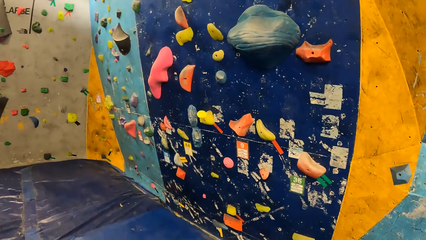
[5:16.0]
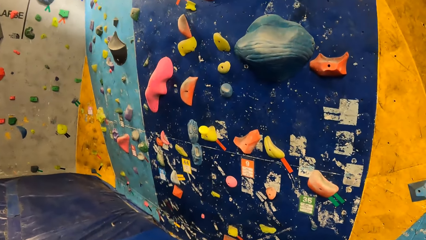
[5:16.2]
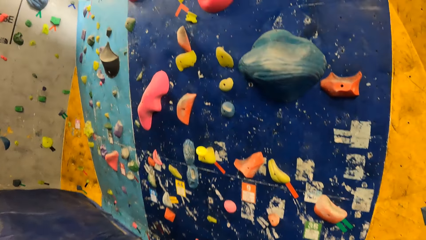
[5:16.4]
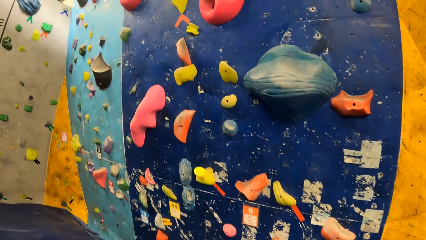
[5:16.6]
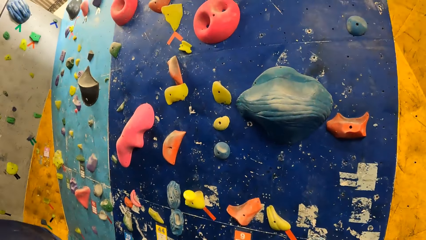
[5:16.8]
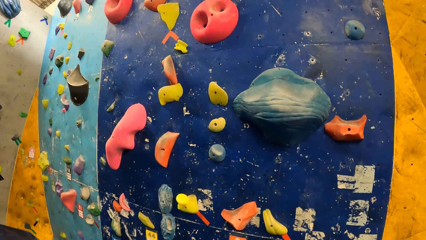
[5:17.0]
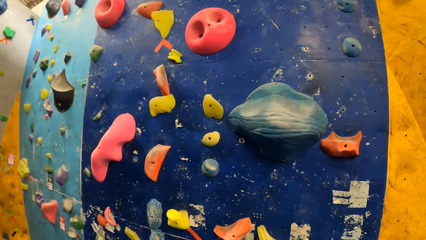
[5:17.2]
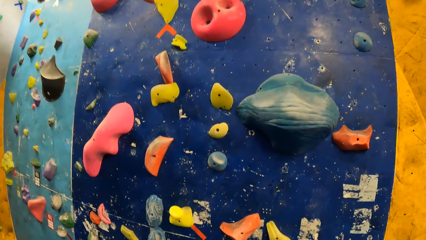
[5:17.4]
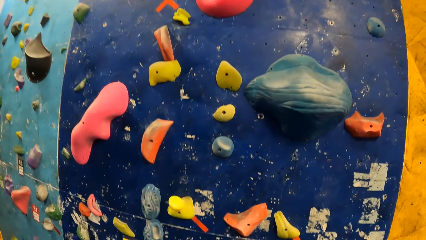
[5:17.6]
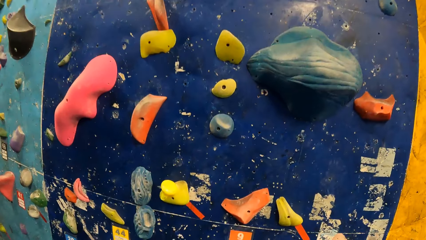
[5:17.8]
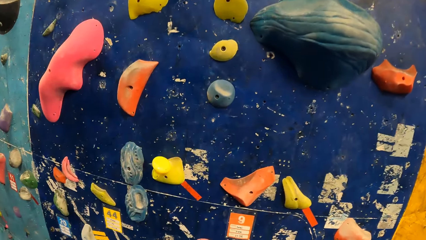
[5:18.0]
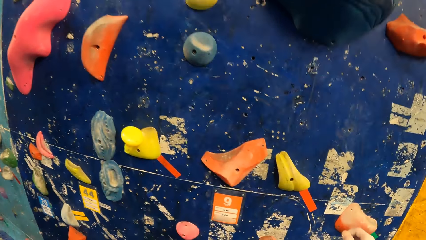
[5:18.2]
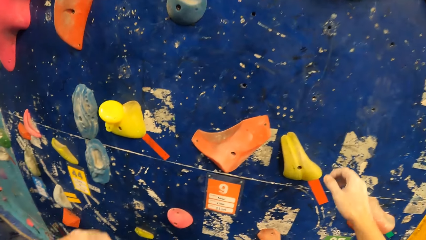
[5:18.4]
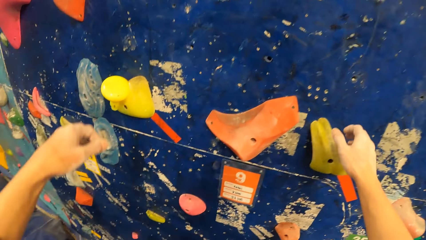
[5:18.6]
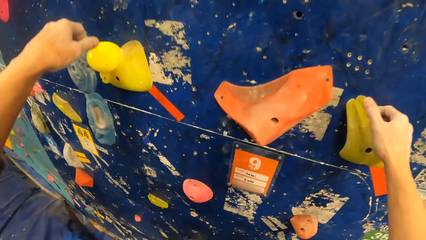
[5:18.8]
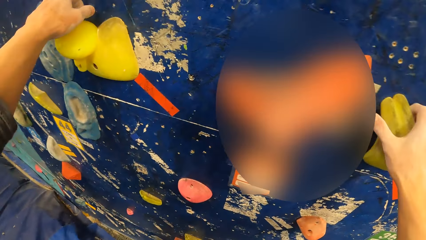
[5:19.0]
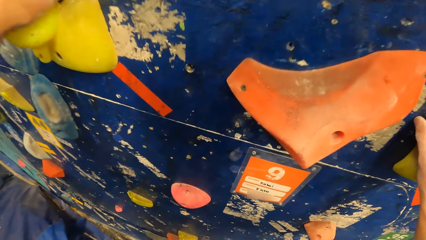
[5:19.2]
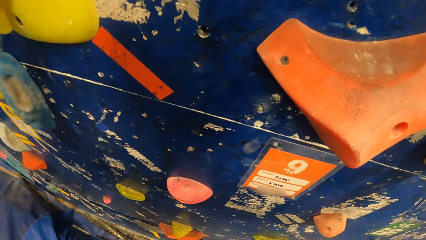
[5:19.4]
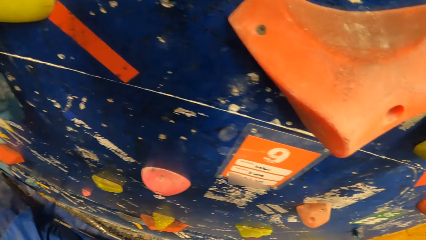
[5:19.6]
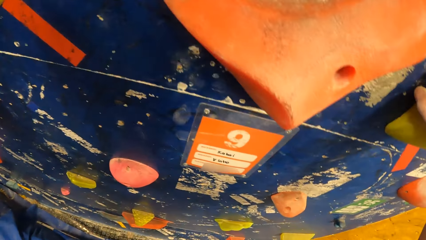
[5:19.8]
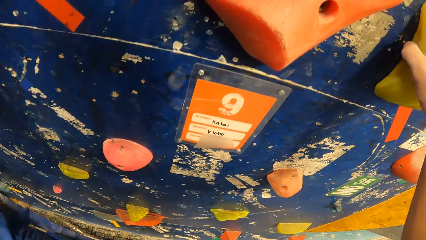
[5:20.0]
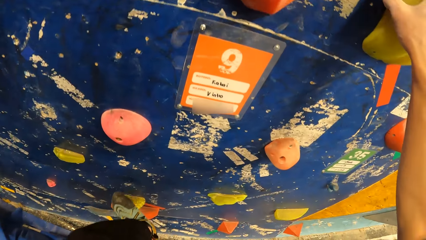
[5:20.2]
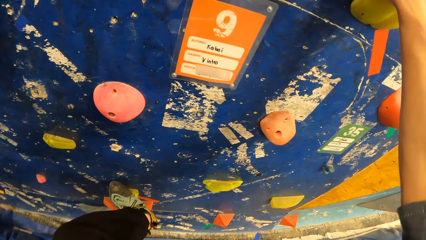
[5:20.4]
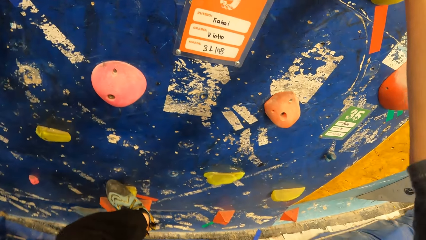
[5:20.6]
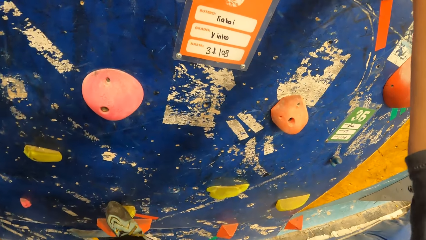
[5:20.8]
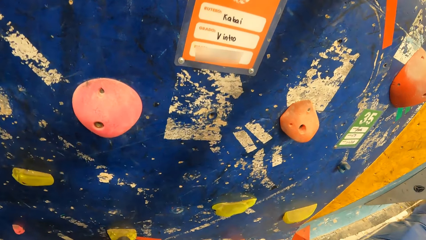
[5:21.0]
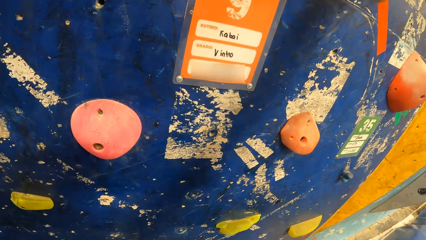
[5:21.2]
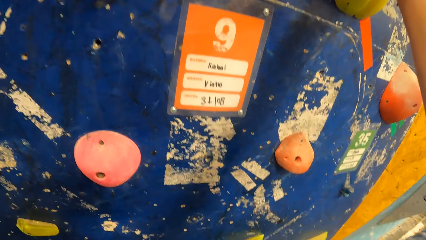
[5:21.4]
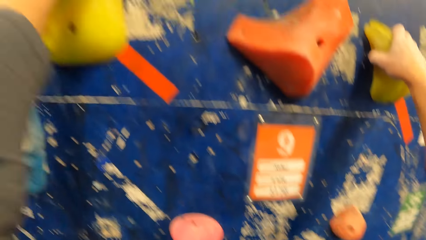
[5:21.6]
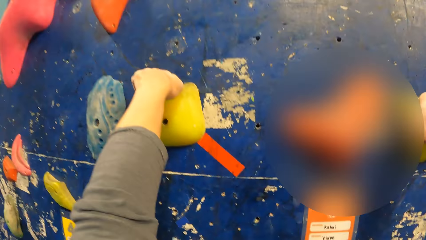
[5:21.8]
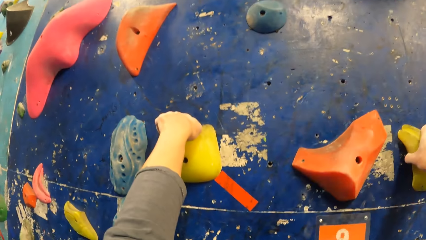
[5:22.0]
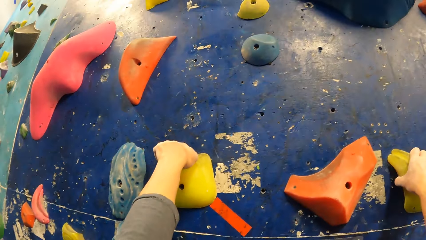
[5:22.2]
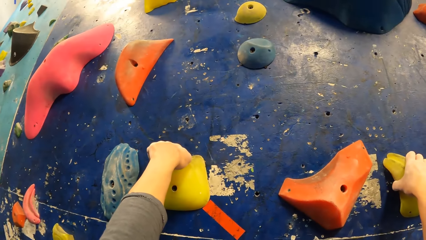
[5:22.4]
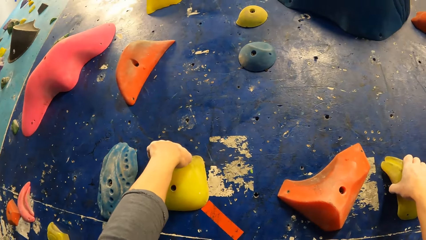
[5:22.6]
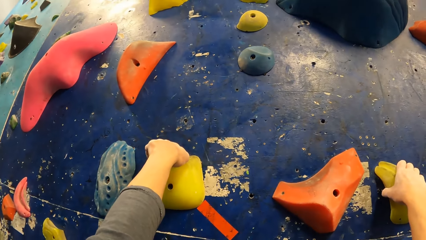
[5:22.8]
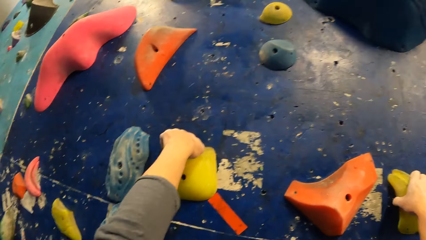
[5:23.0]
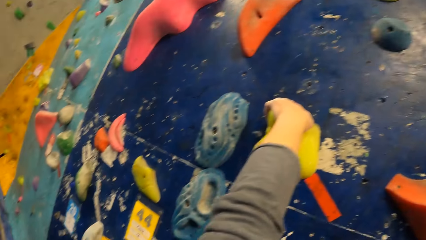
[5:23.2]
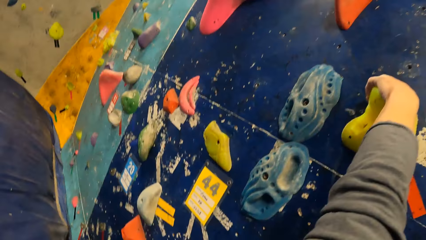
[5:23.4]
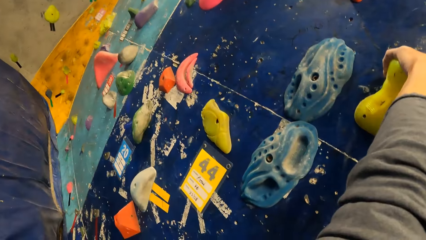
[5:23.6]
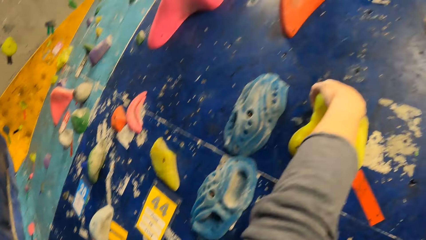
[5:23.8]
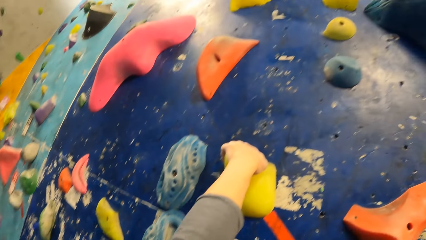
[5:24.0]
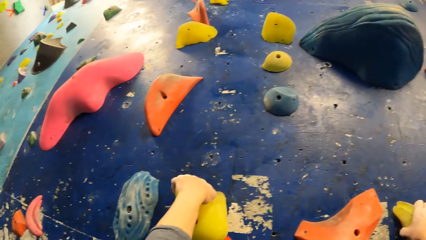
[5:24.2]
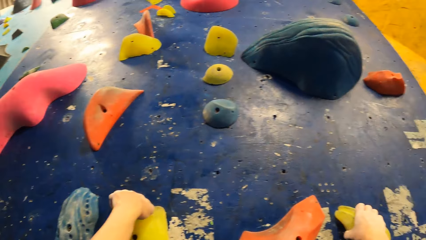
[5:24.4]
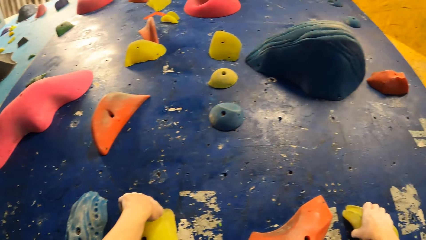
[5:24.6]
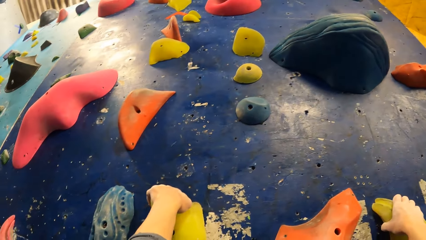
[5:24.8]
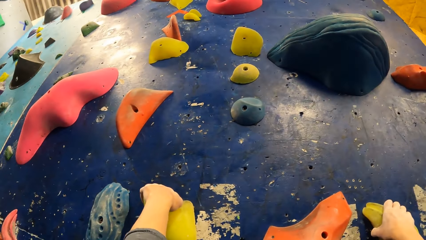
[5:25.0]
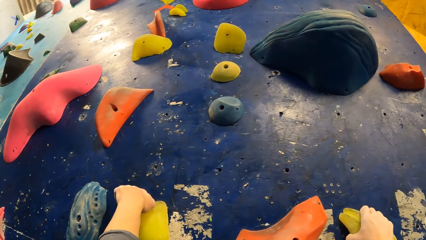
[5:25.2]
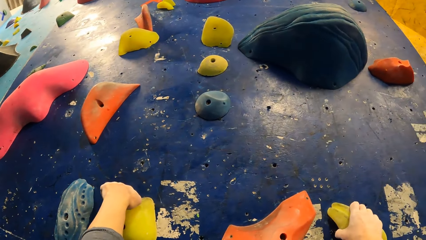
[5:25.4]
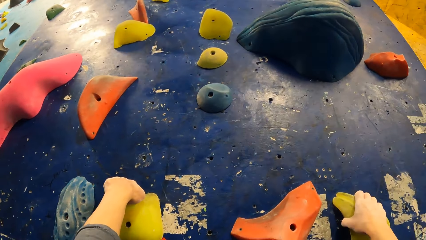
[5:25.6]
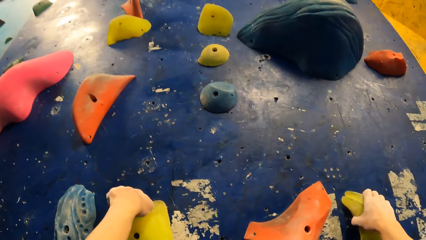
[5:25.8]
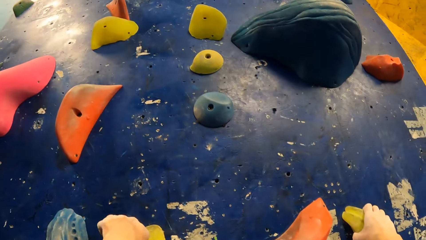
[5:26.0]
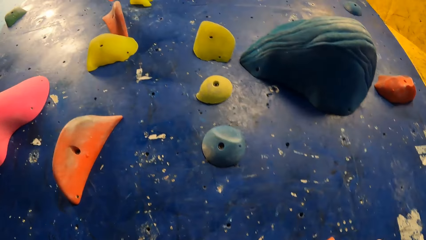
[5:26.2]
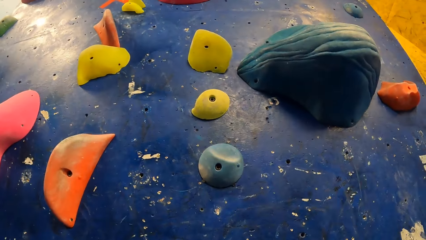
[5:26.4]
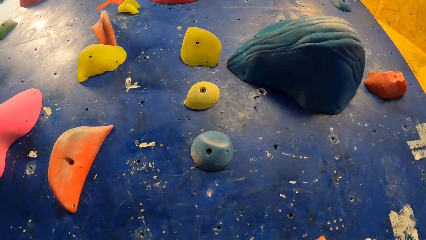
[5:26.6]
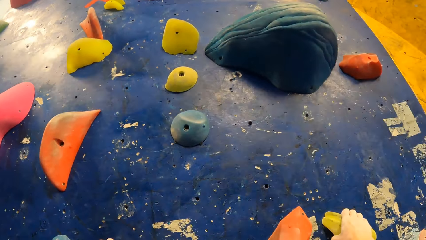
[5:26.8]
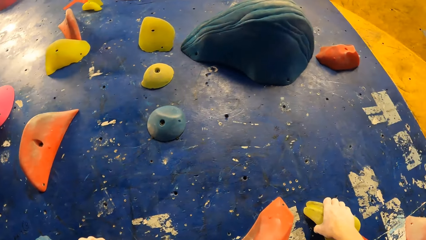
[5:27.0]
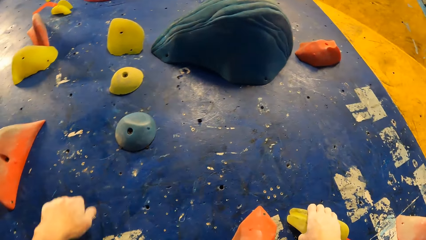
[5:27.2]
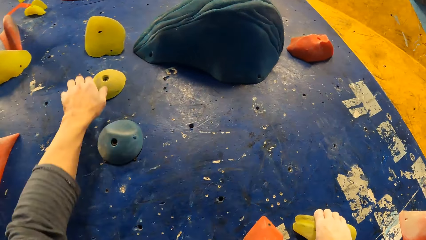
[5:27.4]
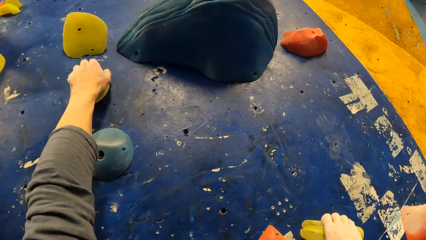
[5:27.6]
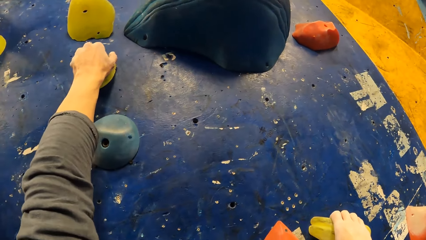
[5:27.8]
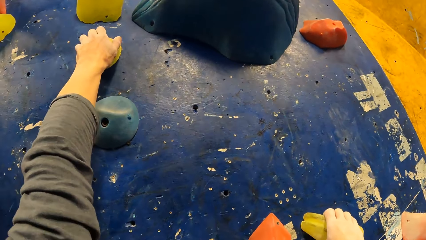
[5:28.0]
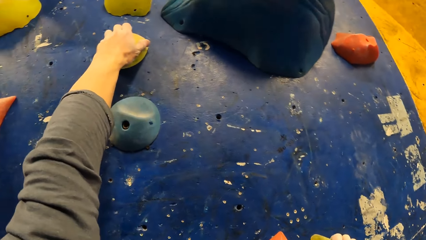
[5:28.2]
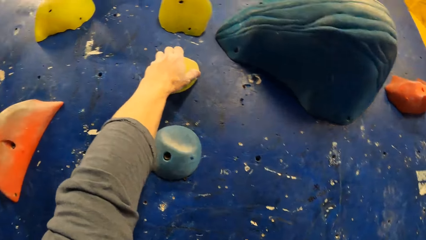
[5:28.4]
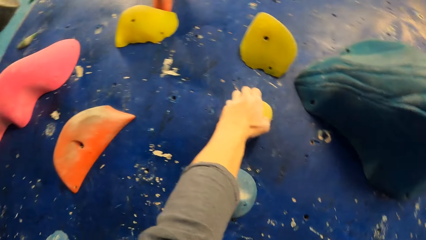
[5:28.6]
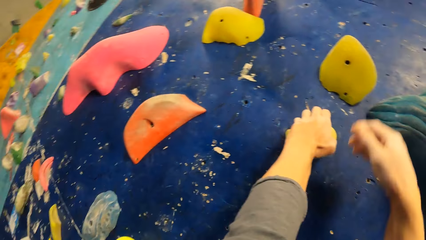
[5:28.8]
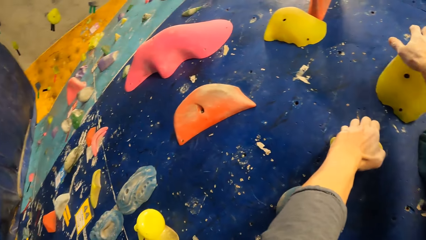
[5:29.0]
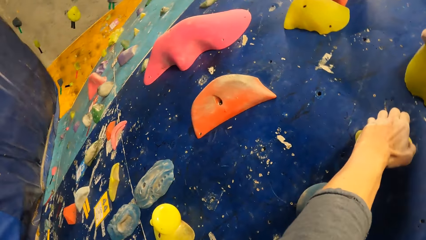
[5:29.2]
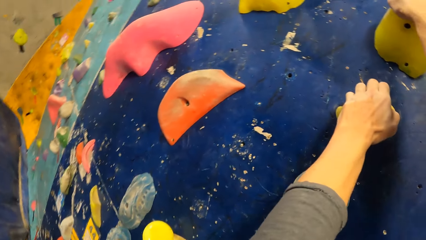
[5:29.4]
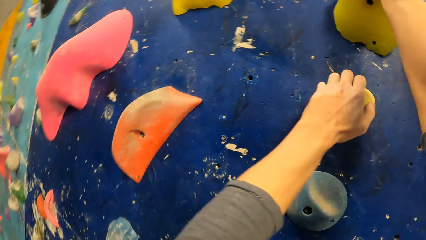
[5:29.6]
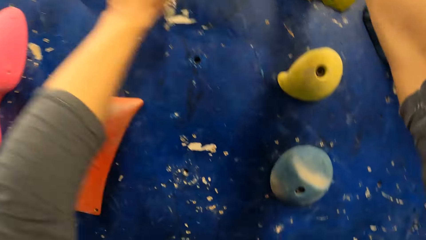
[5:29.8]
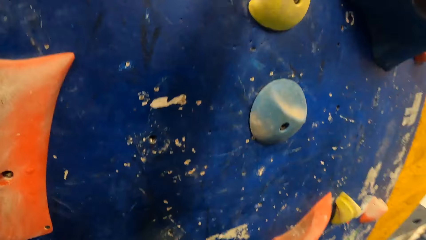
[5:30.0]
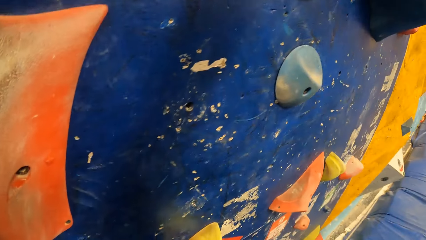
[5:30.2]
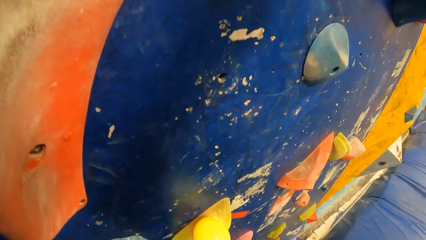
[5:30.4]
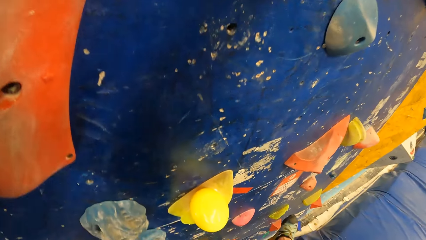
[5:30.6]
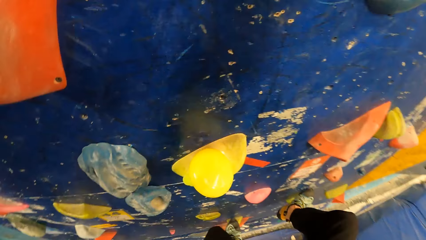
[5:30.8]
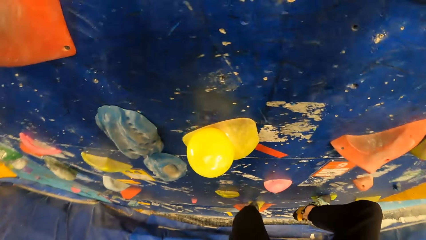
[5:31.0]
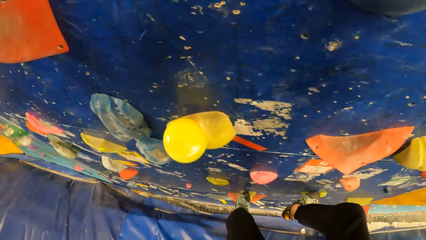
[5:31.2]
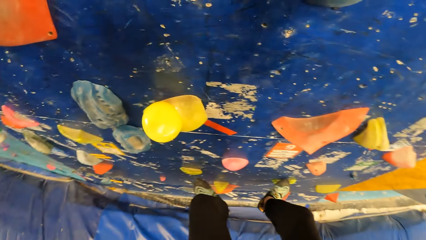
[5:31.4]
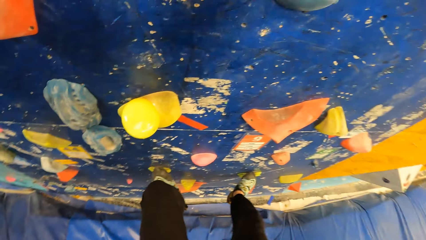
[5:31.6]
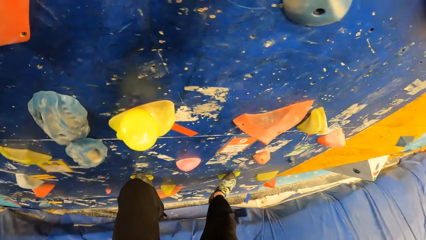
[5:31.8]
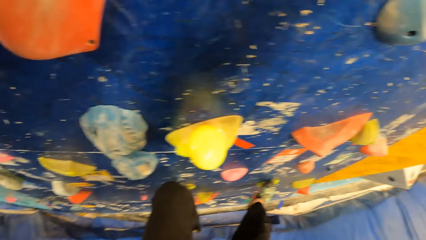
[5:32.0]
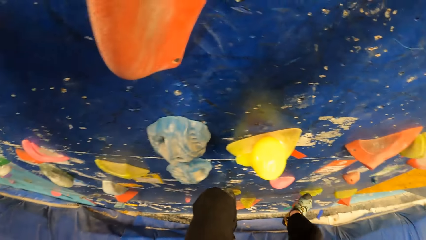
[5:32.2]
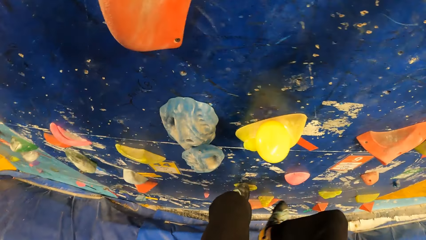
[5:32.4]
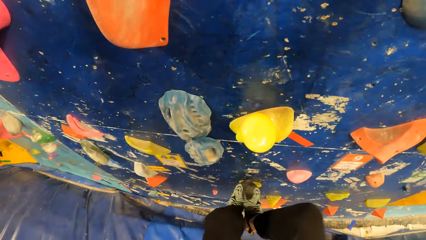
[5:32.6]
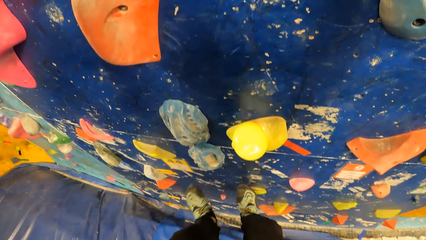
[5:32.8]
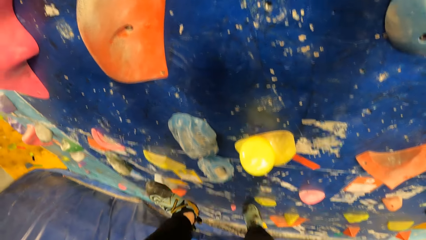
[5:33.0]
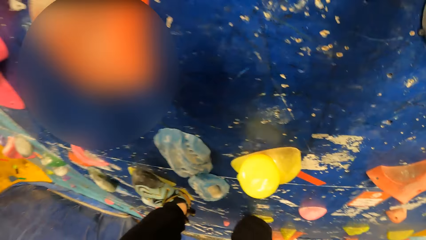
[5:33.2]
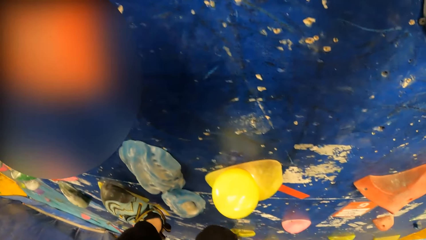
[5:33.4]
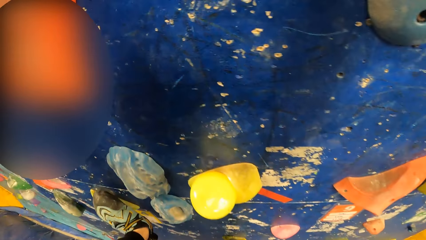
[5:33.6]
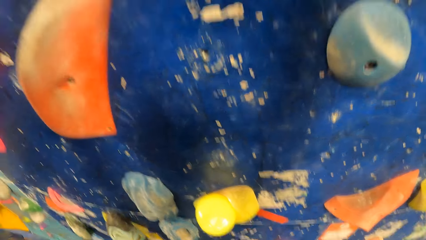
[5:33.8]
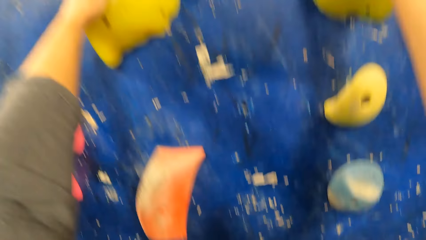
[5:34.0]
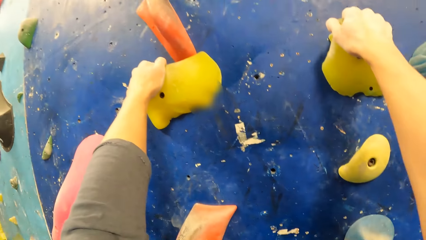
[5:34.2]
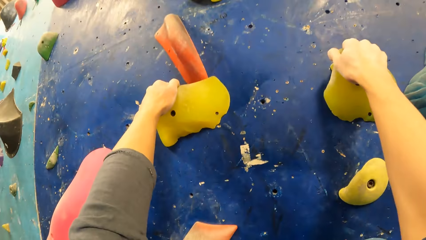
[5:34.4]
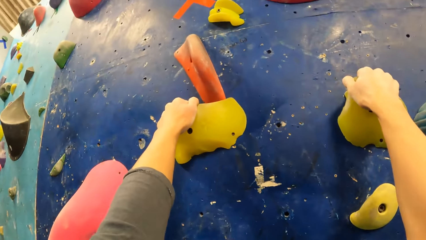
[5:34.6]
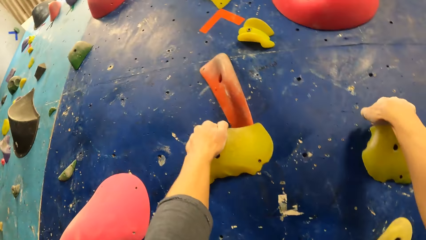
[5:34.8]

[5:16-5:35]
The camera wearer holds a slab on a bouldering wall with his right hand. He holds the slab on the bouldering wall with his left hand. He touches the climbing equipment. He climbs the bouldering wall with both hands and legs with the support of climbing equipment.
